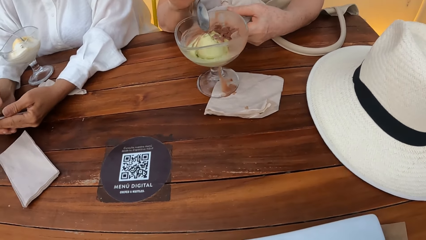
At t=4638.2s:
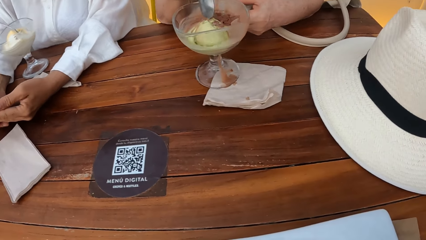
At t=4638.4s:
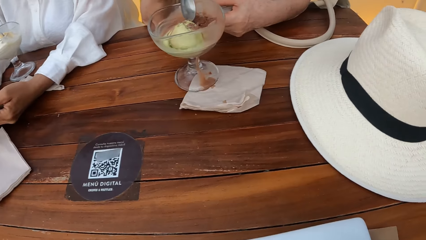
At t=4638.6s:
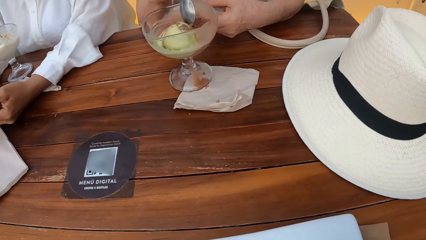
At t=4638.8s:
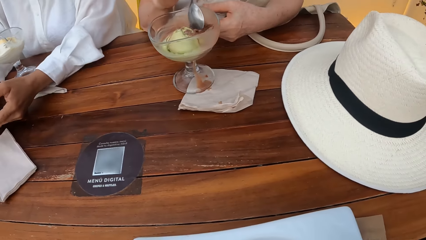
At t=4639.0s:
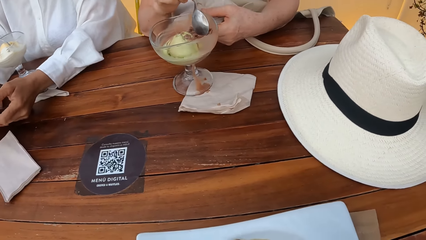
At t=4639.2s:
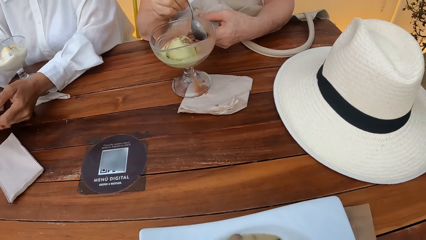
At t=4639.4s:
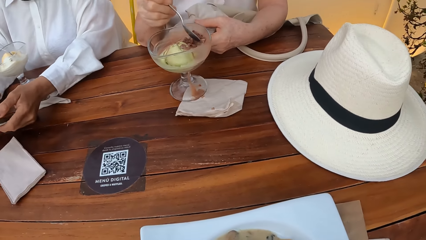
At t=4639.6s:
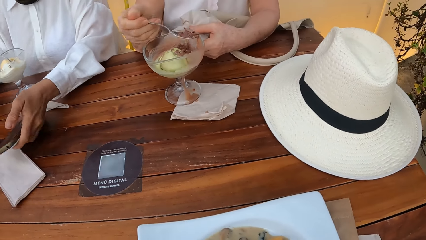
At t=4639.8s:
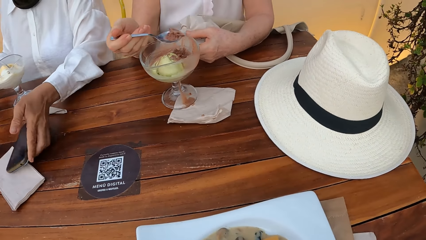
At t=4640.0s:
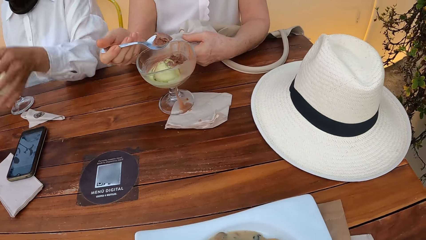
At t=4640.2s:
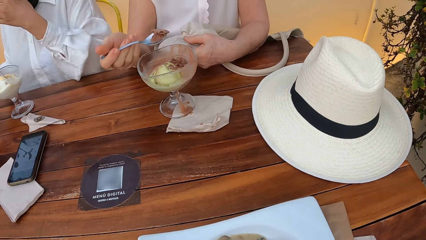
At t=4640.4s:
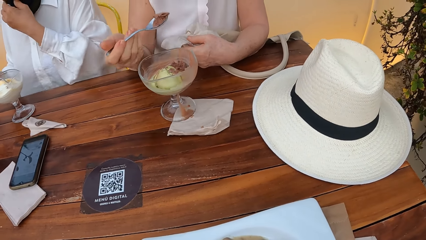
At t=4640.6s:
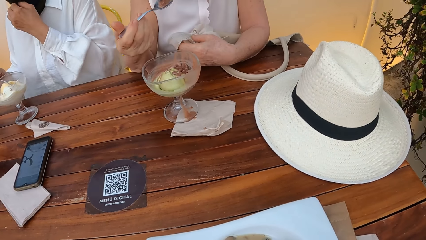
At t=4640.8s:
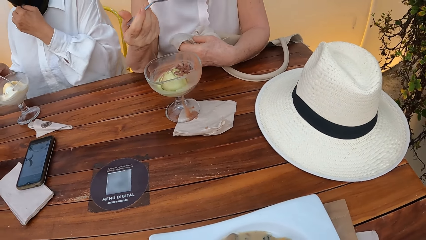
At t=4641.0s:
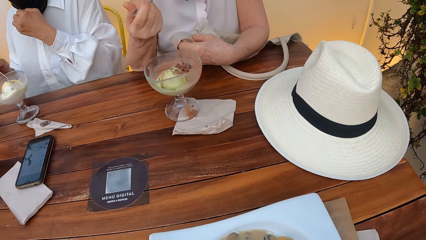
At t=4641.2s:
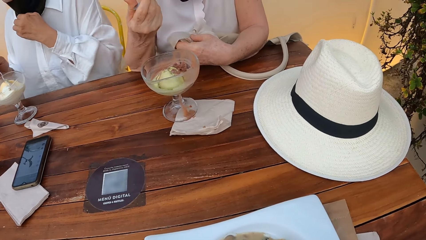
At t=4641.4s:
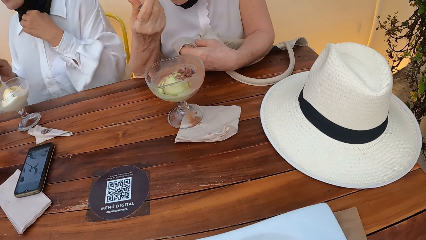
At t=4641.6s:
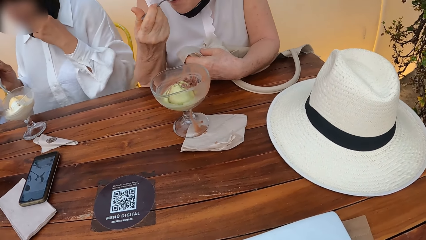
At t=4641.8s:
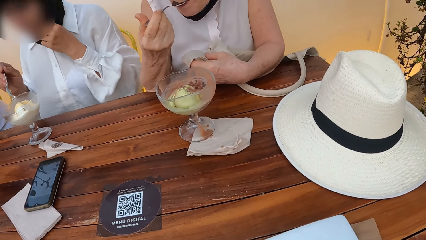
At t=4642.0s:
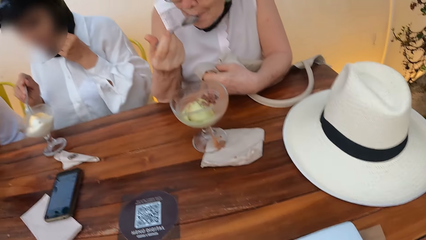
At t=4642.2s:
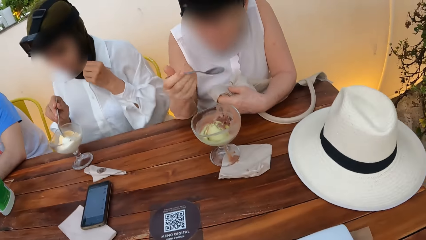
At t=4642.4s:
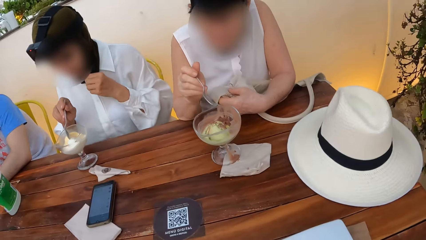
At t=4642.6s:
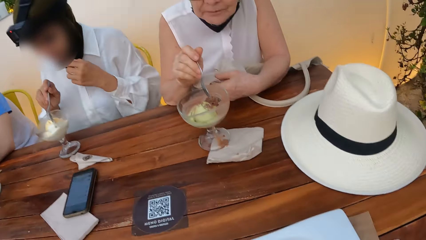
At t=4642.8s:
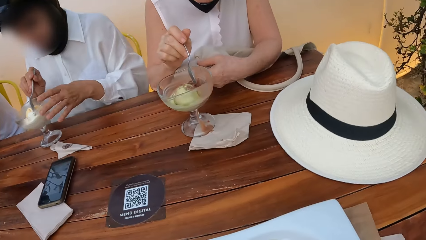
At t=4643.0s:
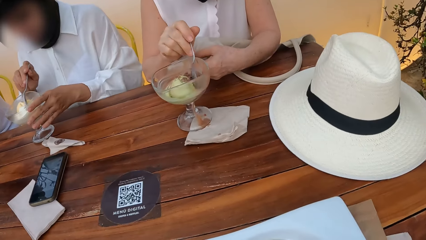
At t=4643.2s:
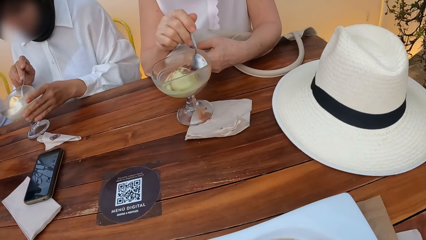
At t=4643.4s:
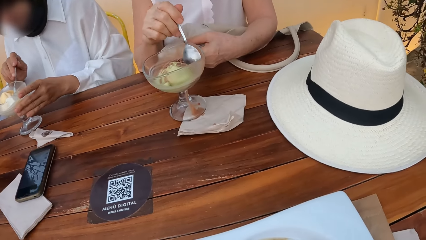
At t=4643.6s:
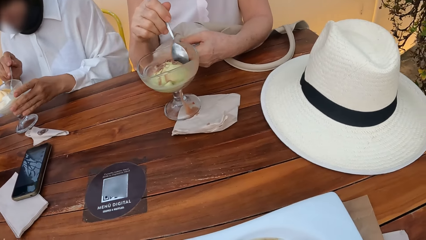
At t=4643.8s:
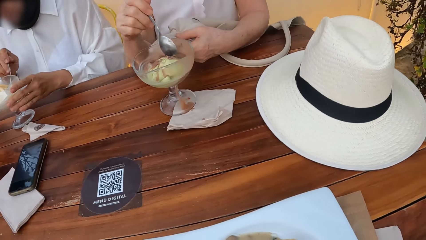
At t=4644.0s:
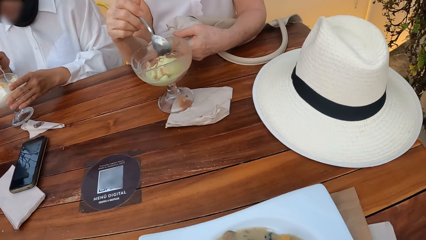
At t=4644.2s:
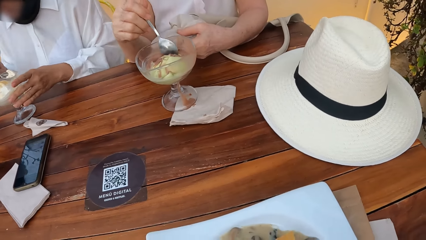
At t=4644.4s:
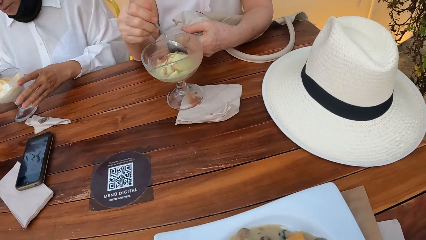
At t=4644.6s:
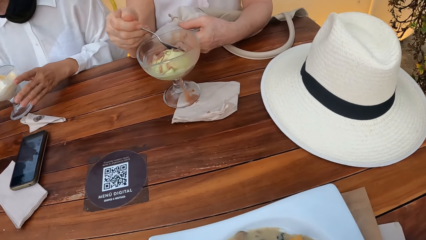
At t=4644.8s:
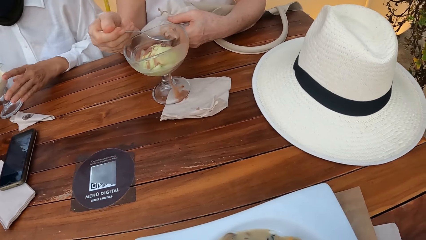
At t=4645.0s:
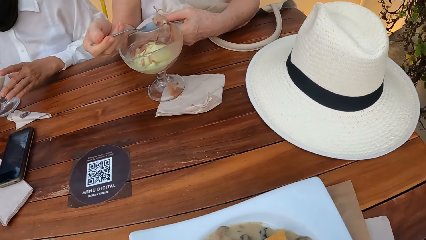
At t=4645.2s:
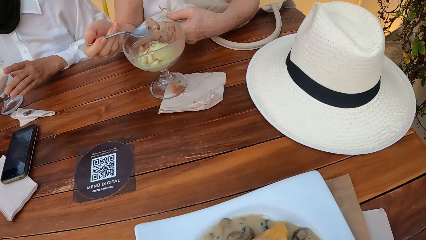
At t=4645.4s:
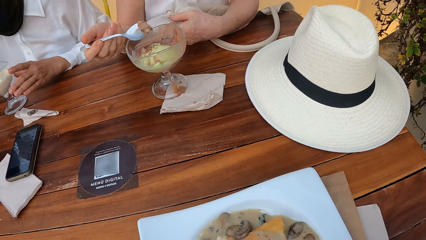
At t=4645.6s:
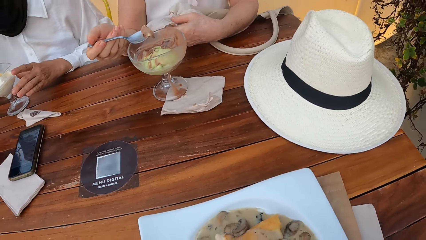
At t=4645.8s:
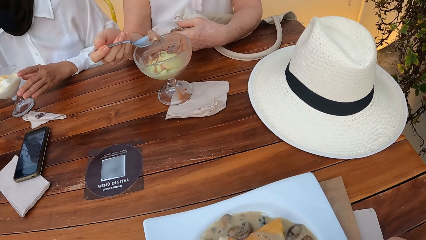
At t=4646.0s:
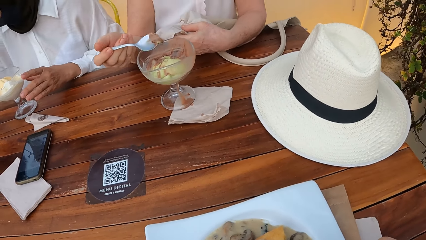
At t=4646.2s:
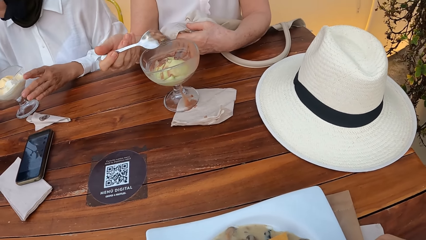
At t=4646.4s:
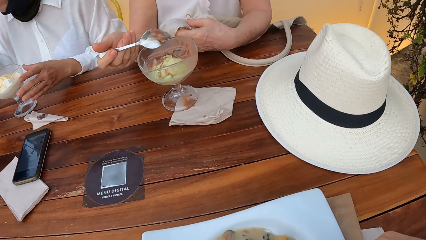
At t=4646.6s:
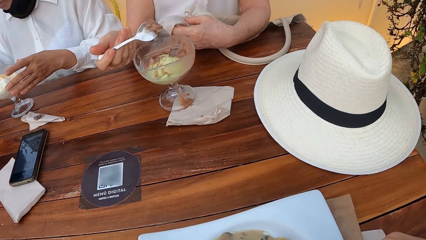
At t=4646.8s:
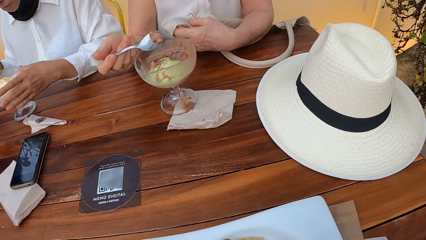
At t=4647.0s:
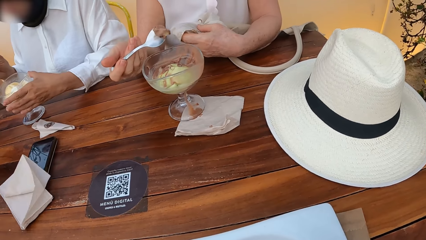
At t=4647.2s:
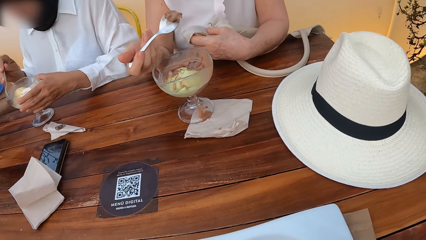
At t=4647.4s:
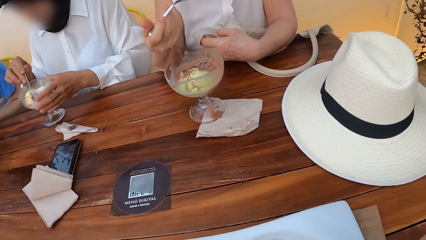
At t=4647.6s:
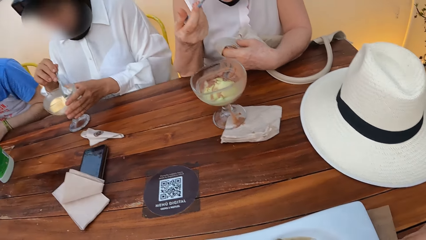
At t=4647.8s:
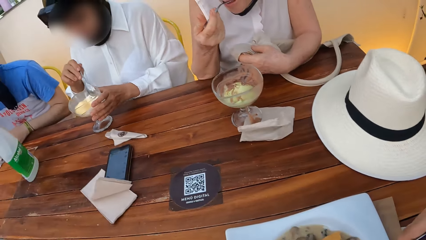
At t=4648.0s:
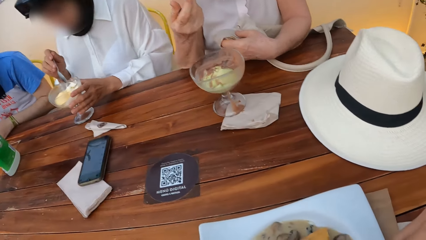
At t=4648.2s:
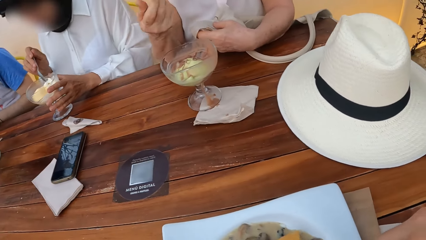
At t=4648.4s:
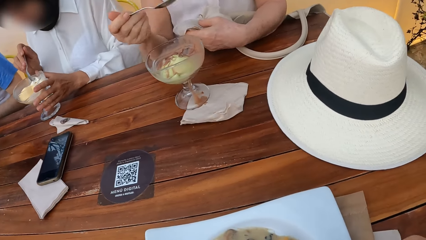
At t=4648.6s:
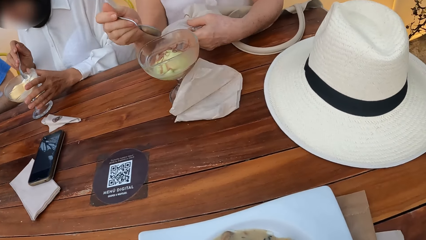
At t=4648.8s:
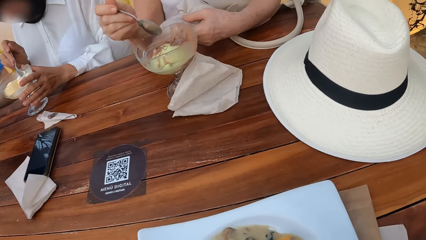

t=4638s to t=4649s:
A lady puts a phone on the table. Another lady eats ice cream with a spoon. The first lady eats ice cream with a spoon.

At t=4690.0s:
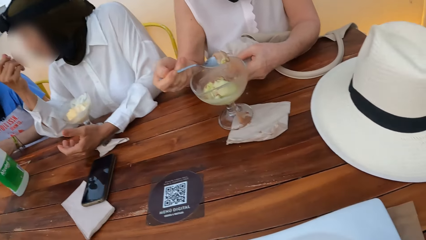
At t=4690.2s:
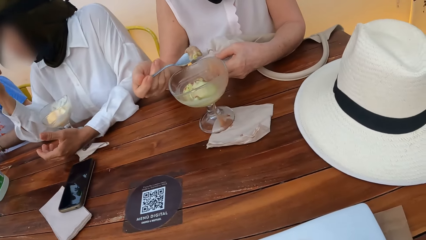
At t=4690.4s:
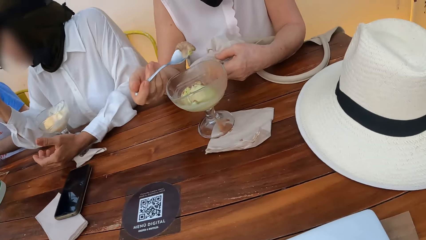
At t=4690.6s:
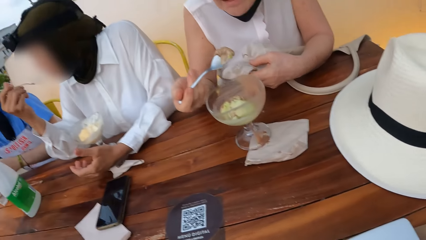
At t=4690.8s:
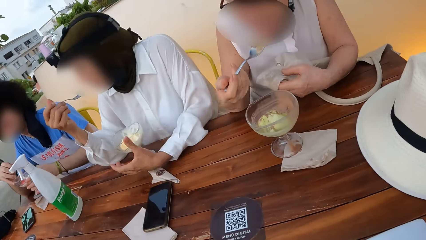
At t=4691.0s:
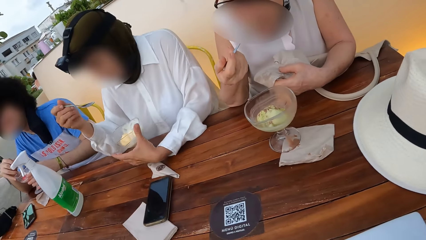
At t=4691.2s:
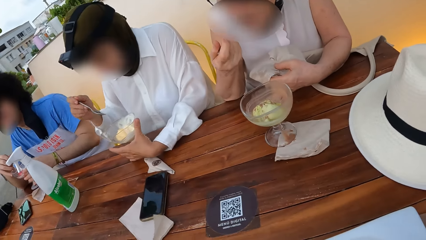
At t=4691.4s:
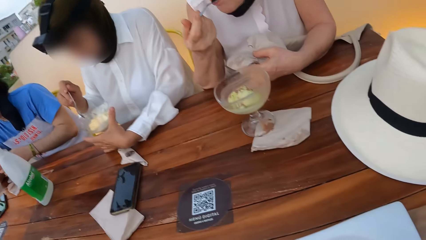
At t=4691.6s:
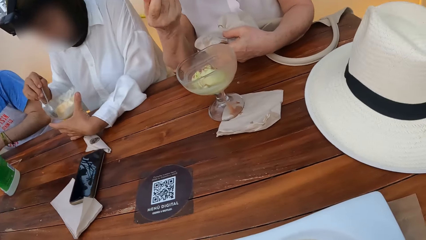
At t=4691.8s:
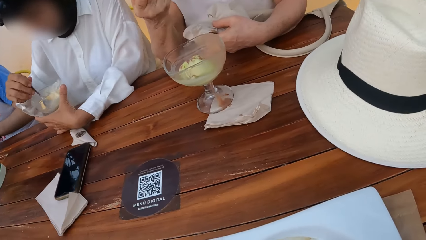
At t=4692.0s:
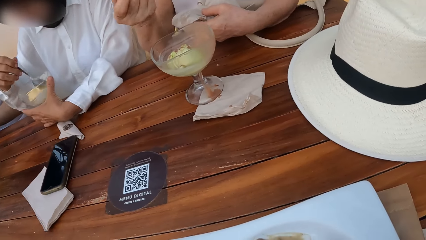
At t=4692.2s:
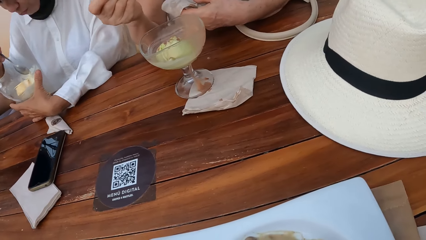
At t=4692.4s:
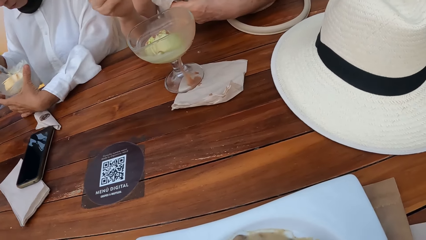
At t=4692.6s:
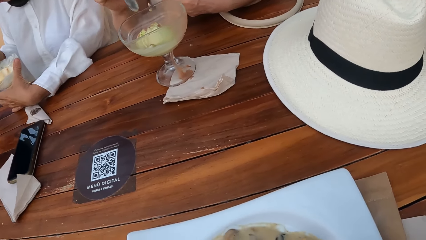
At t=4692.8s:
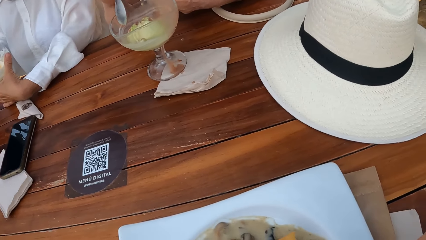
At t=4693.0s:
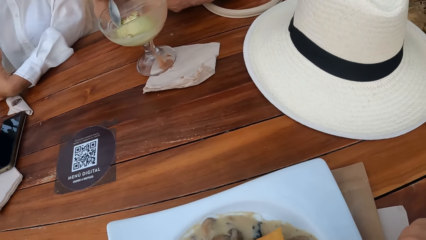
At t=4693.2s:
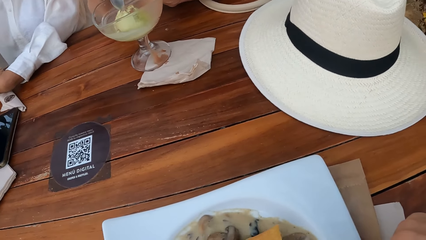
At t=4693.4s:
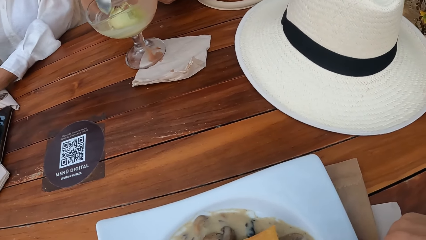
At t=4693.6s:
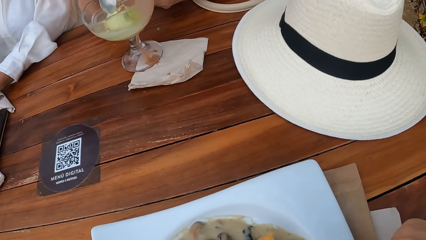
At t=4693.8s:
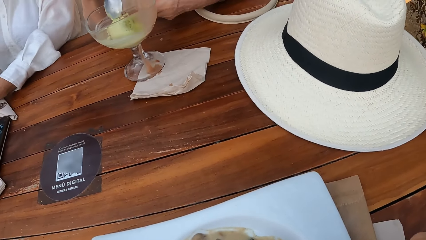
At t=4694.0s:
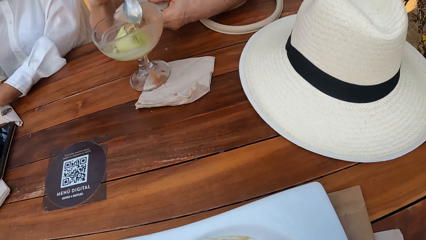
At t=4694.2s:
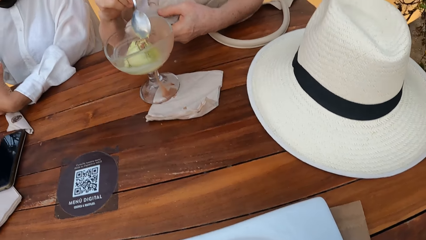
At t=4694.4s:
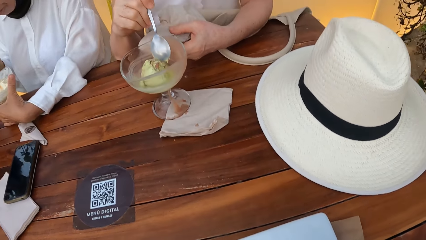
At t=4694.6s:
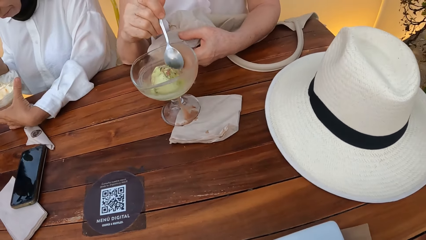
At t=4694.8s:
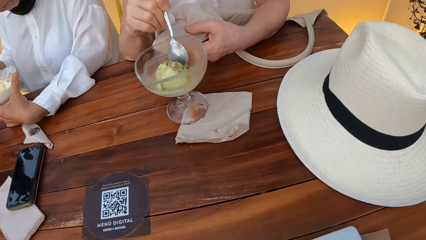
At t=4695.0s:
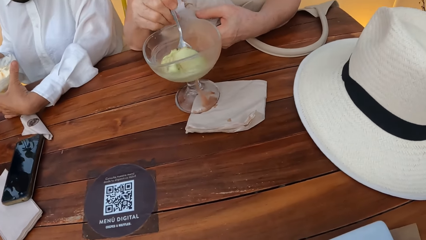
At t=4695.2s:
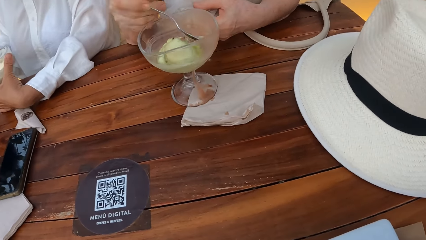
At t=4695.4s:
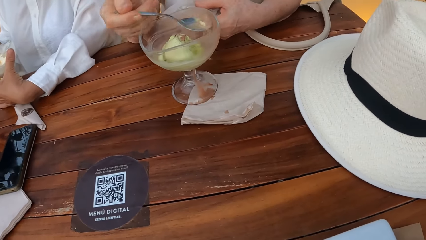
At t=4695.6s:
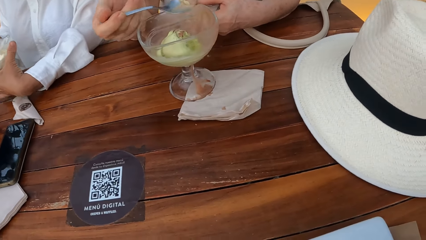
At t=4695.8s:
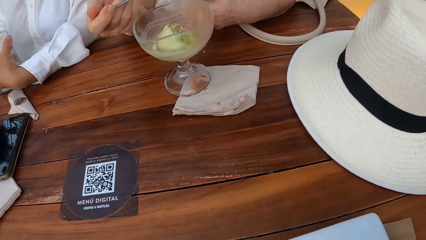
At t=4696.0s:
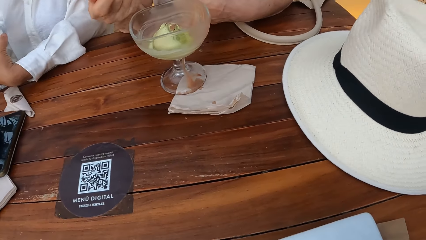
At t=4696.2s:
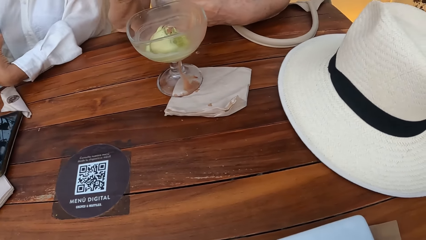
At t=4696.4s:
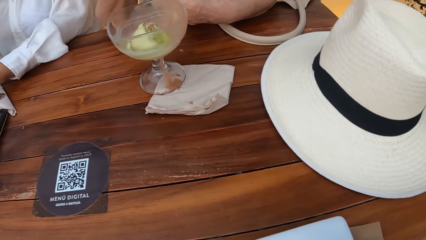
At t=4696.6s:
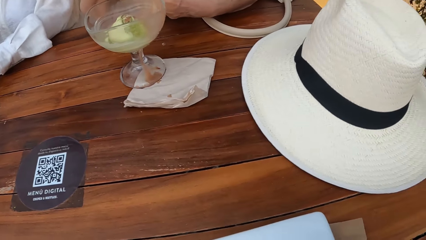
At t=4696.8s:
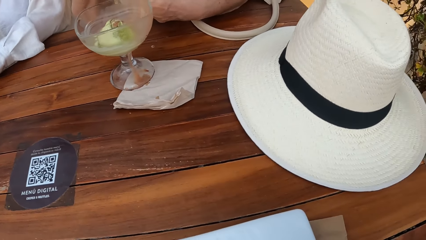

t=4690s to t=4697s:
The camera wearer moves the camera.
